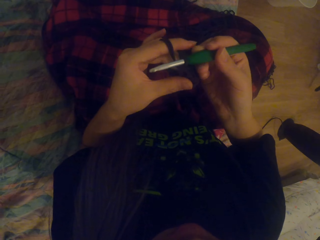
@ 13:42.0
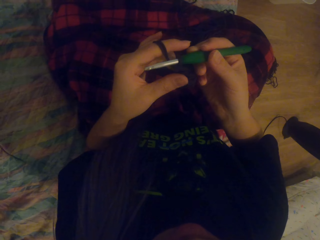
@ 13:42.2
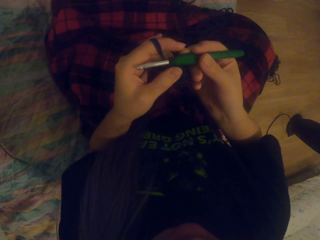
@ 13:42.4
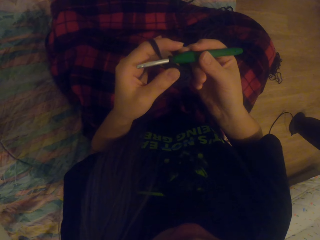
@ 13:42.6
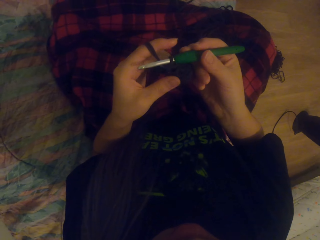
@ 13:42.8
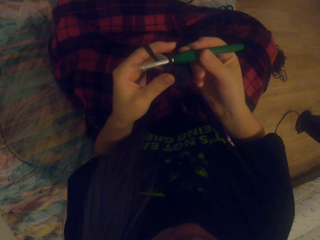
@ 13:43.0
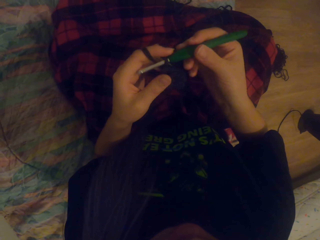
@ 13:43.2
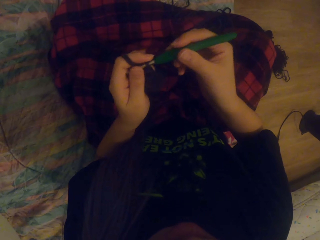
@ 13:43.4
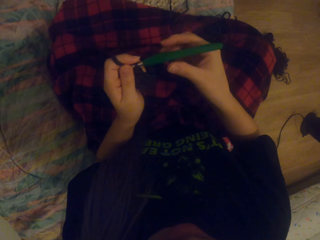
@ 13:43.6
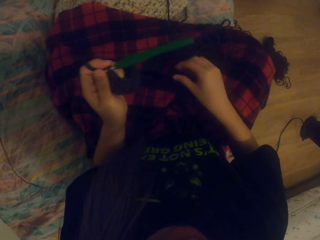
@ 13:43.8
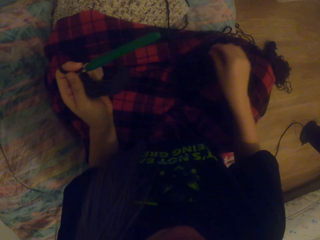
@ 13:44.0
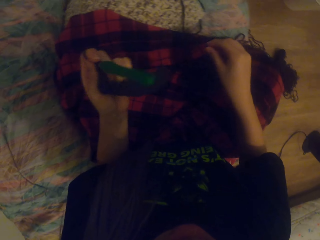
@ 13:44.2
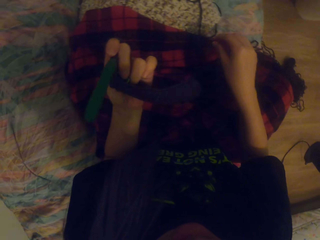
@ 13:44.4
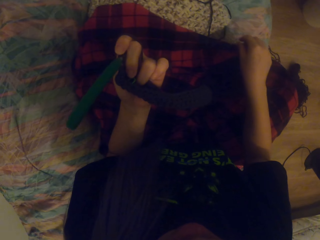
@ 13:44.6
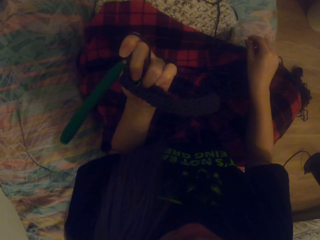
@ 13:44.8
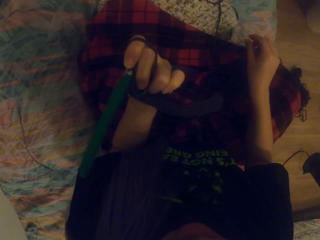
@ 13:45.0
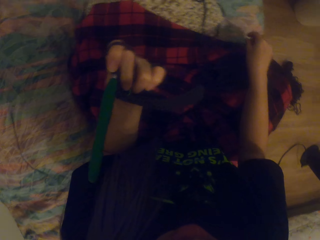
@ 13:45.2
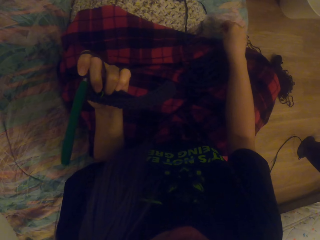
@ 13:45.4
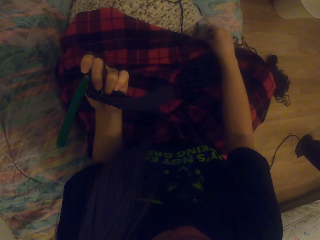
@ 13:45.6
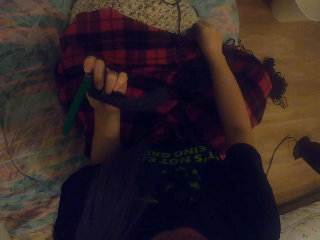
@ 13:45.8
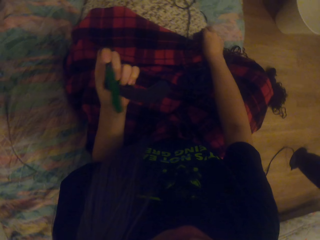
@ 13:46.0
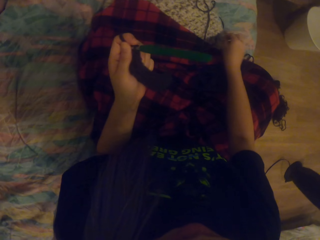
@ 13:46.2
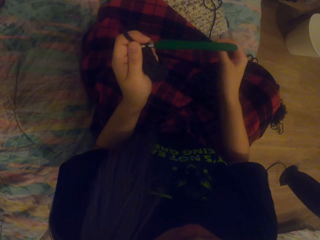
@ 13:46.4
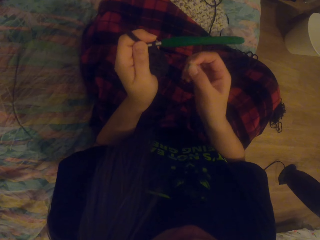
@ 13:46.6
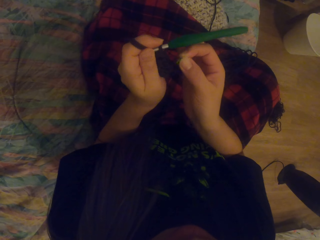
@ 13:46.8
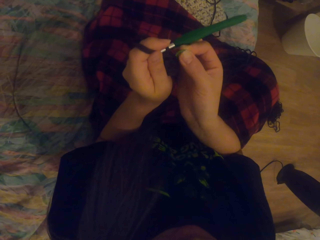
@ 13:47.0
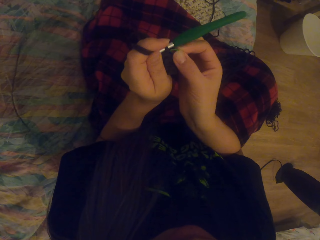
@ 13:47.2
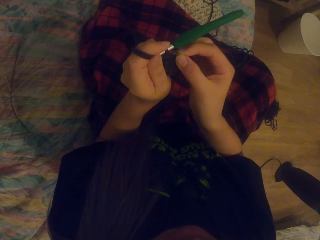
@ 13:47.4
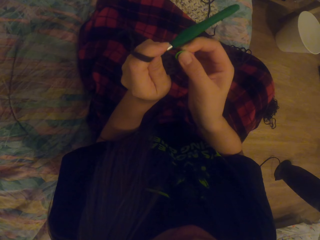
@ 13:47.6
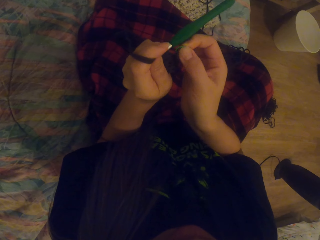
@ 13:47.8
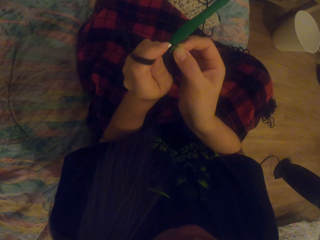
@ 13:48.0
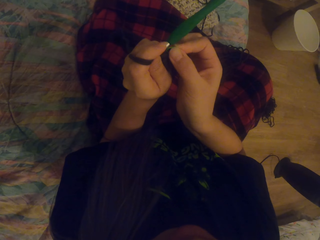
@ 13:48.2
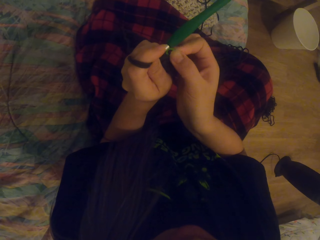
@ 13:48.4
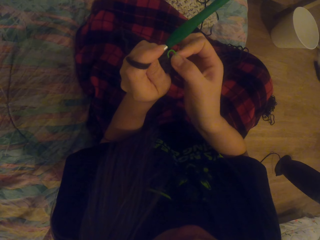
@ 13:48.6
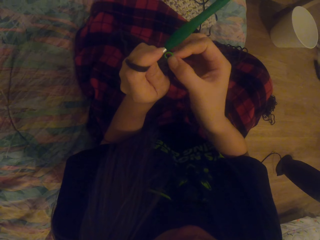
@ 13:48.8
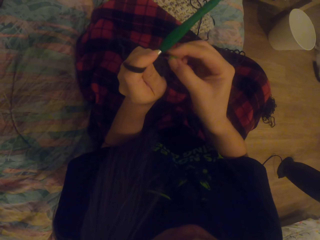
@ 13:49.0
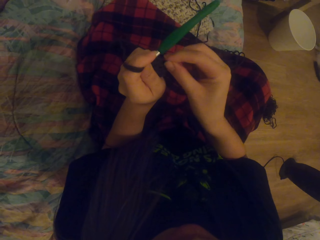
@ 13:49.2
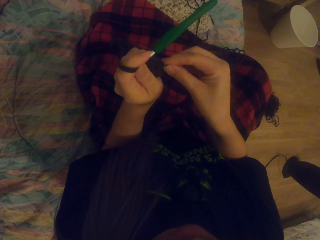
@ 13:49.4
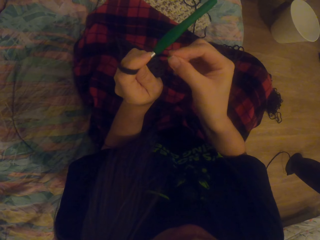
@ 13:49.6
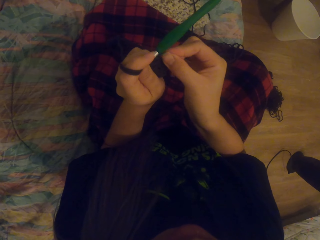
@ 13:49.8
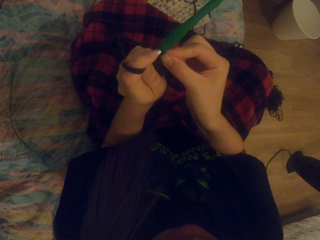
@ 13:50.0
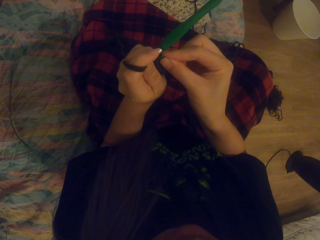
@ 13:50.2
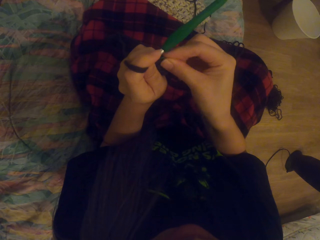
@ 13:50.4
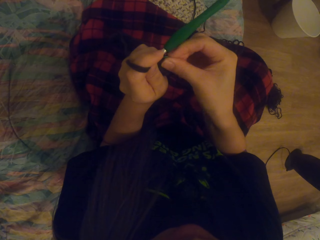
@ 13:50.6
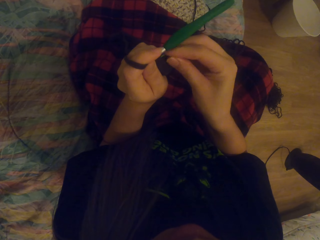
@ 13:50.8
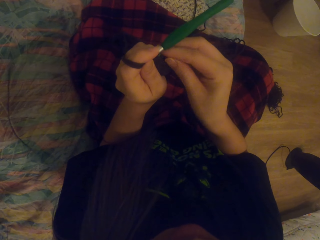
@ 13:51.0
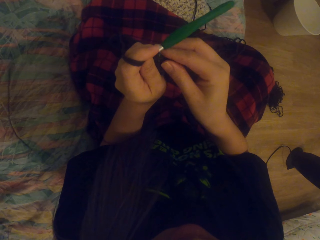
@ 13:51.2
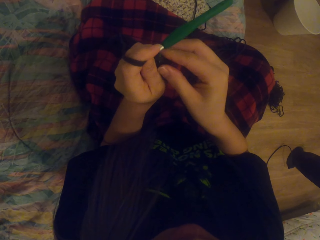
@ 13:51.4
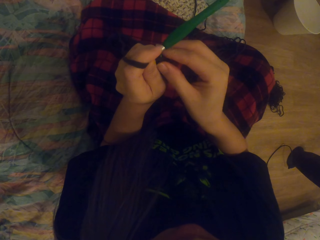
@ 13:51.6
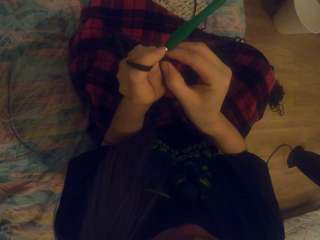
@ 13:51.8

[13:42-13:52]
The camera wearer picks up the stitch marker from the floor. They insert the stitch marker in the crochet.

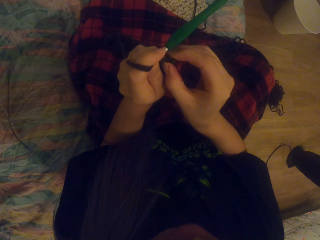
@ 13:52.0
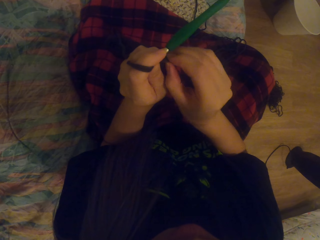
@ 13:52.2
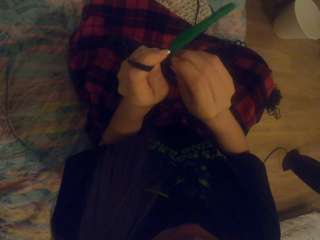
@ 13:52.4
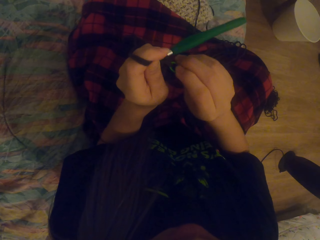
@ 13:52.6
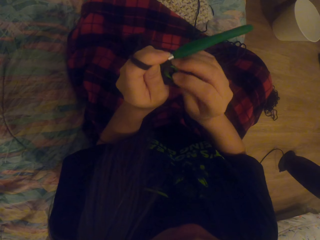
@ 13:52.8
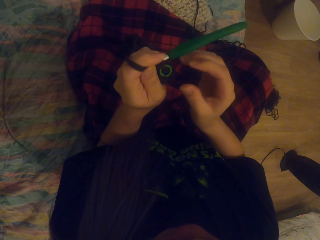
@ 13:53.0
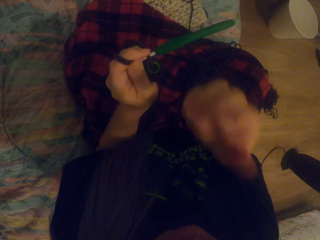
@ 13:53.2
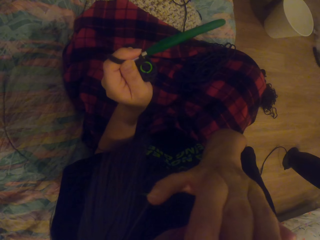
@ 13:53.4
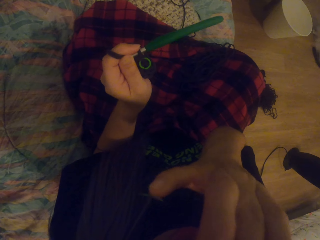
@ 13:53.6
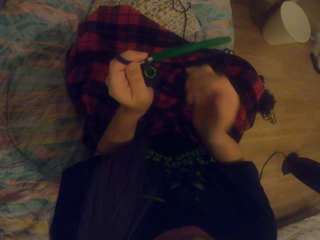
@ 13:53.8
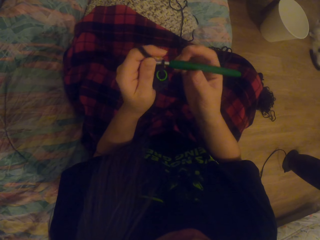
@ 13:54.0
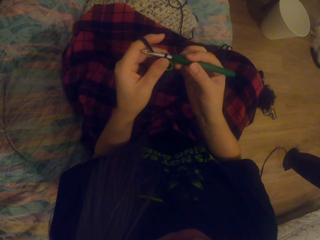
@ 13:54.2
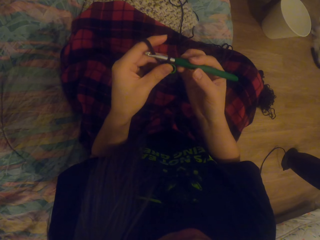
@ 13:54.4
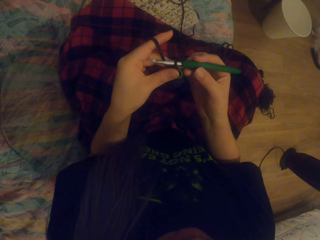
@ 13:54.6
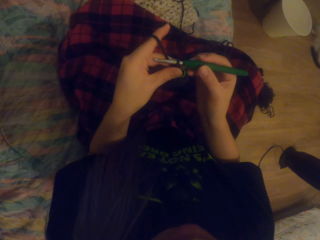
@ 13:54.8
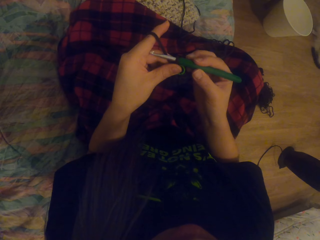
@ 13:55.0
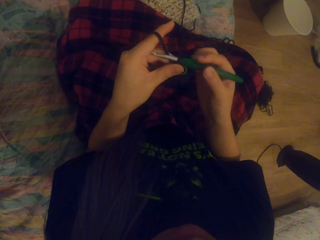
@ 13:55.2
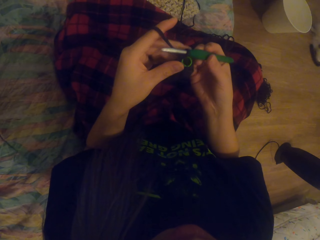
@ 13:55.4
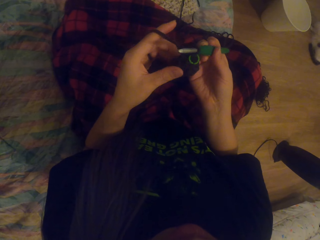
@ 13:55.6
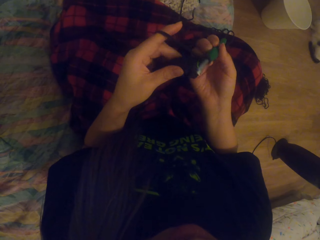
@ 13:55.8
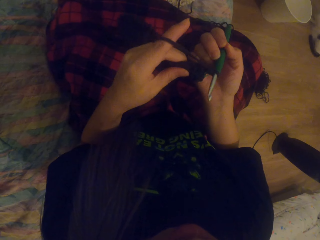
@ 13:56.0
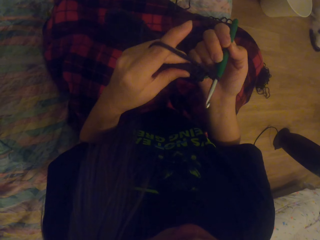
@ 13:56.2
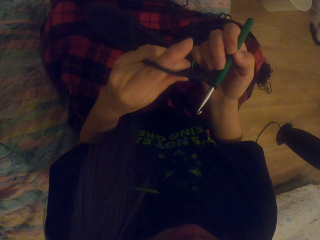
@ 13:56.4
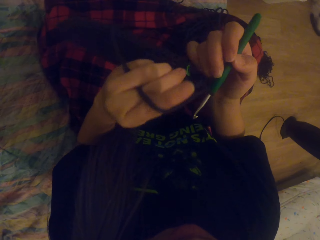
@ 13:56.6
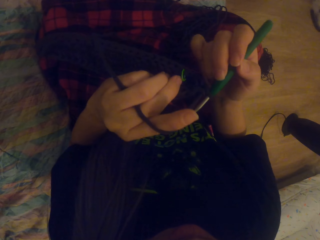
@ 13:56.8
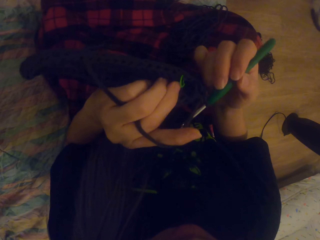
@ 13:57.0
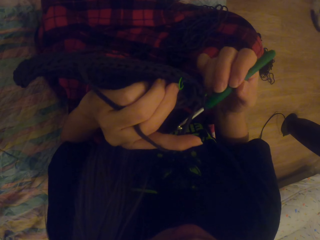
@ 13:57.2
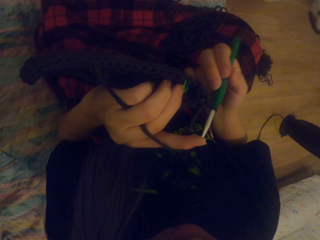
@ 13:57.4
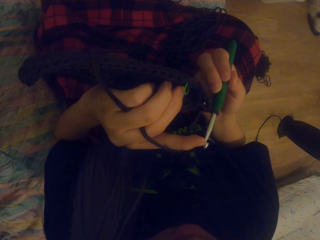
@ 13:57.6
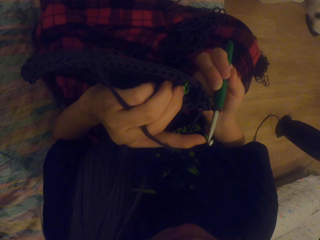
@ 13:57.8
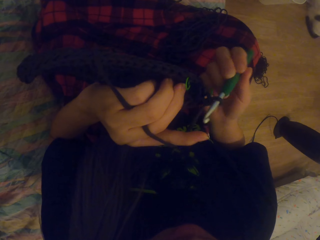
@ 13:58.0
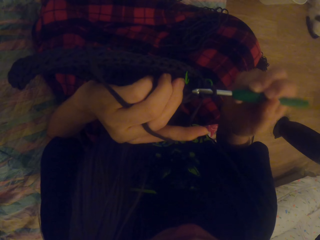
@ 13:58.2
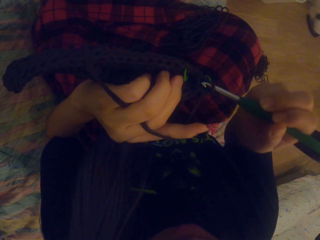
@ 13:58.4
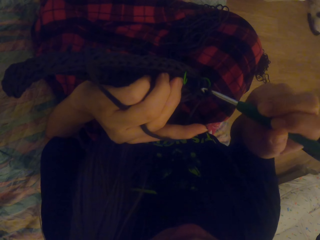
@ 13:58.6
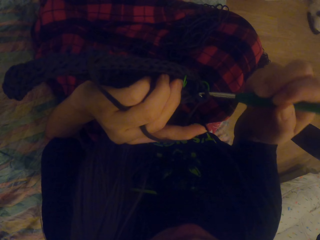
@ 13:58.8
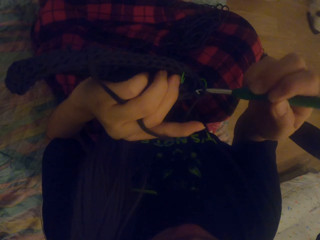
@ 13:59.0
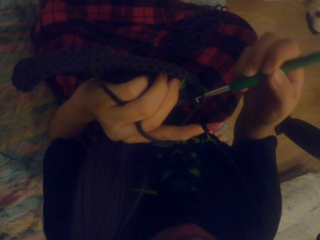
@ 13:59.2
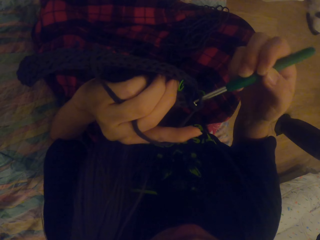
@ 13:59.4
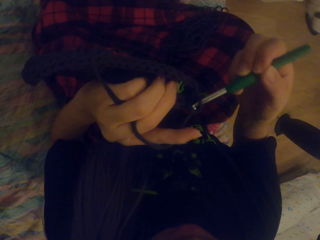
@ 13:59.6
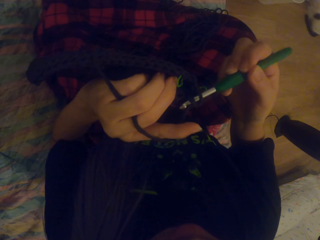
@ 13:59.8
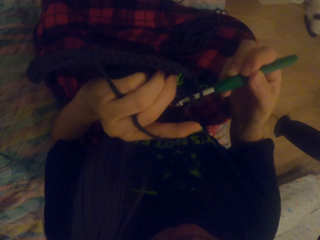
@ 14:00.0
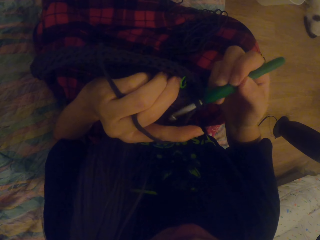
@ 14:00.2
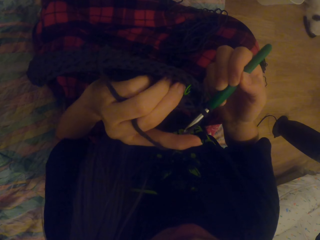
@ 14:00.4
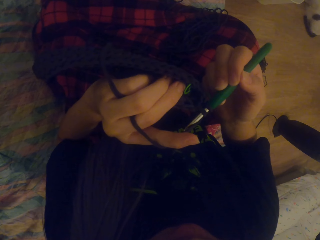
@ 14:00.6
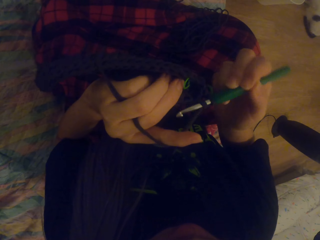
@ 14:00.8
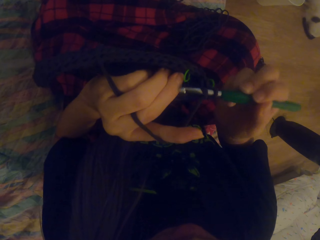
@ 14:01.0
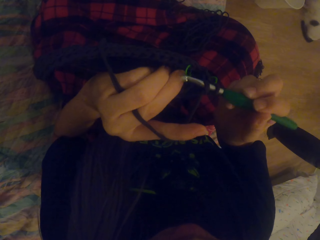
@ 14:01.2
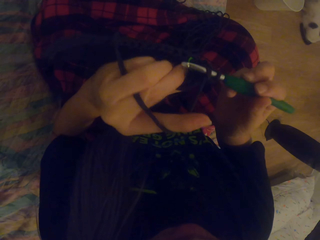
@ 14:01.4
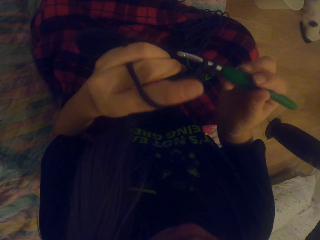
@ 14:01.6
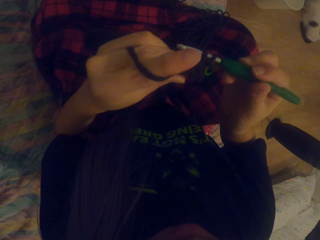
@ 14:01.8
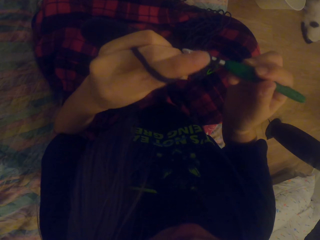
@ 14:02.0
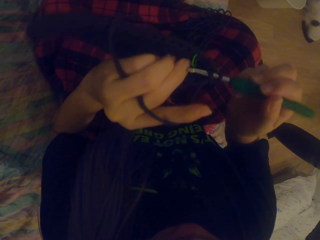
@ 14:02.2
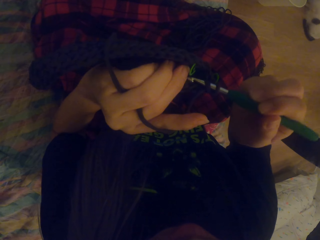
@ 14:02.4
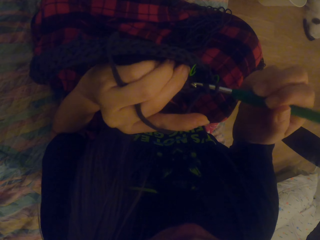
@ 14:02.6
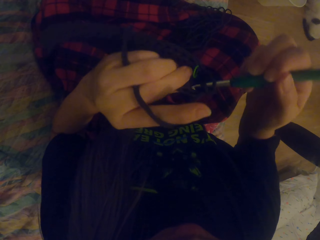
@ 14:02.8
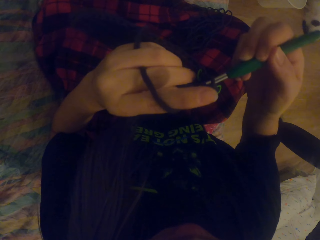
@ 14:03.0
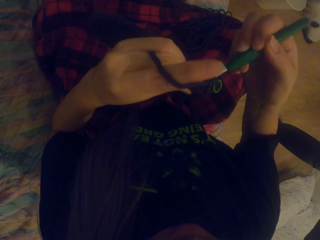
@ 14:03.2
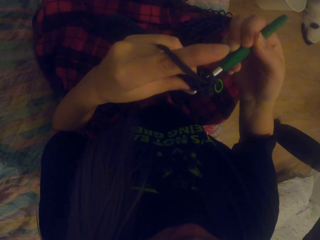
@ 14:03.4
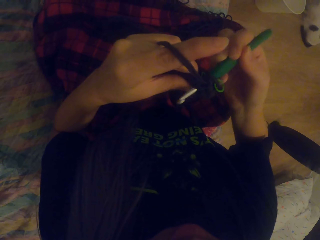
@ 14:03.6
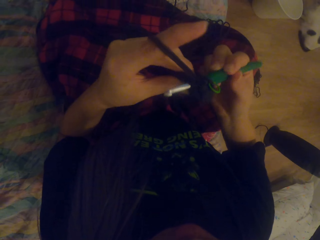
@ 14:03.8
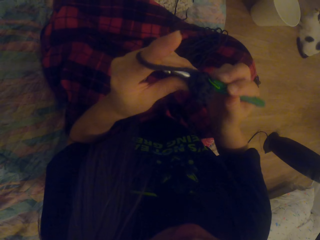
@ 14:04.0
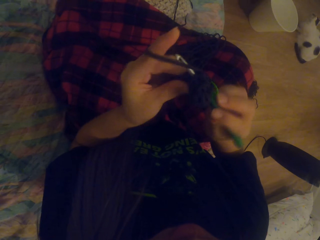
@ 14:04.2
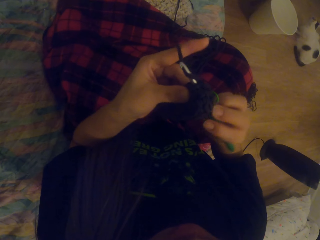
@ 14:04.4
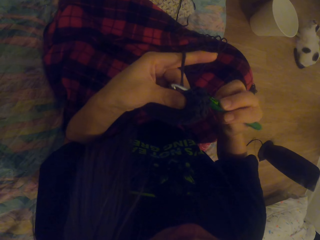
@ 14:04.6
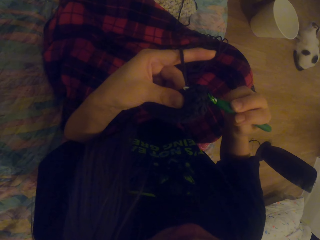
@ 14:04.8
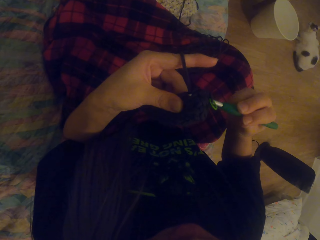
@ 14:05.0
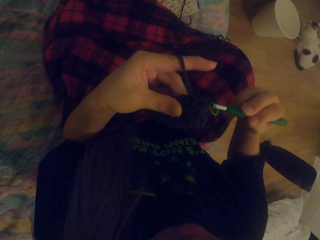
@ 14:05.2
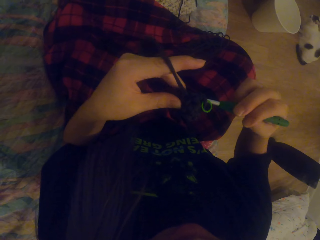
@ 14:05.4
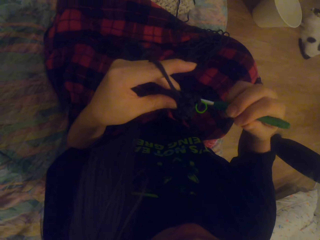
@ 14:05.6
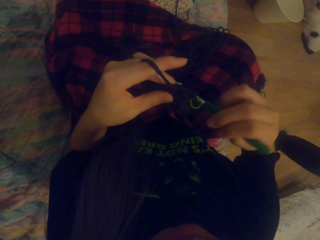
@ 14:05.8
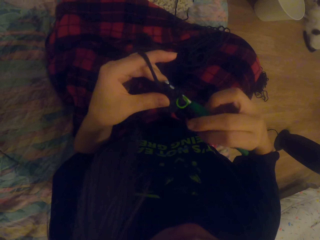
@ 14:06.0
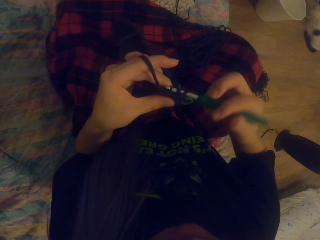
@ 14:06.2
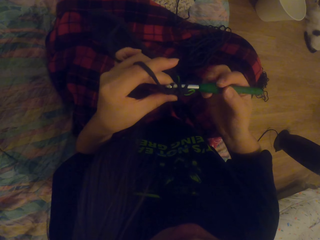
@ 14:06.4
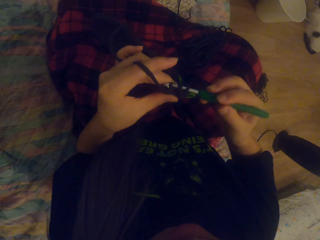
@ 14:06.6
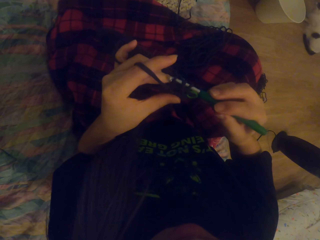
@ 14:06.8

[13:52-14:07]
The camera wearer adds rings to the knitting item. She touches her face and holds the hook with her right hand. She looks at the crochet. She crochets using a yarn and the crochet hook.
